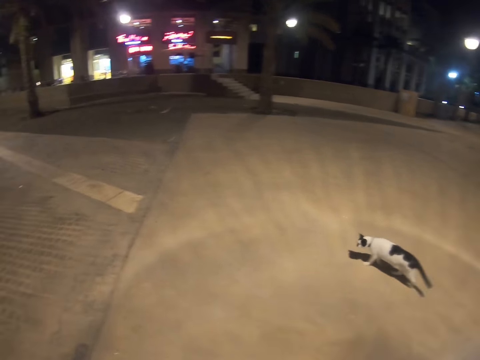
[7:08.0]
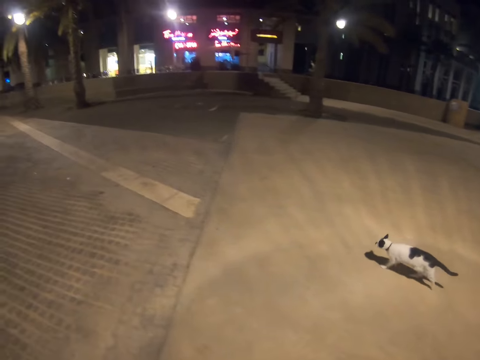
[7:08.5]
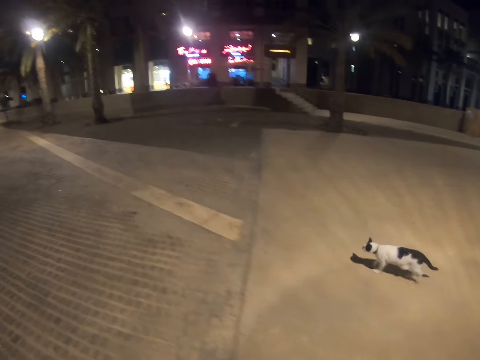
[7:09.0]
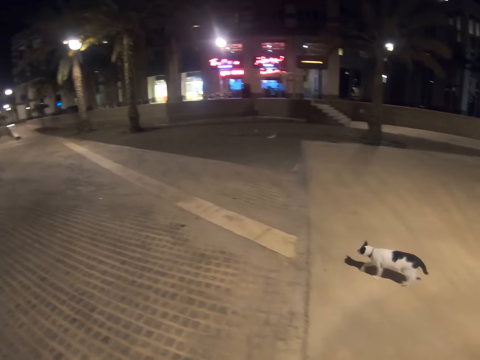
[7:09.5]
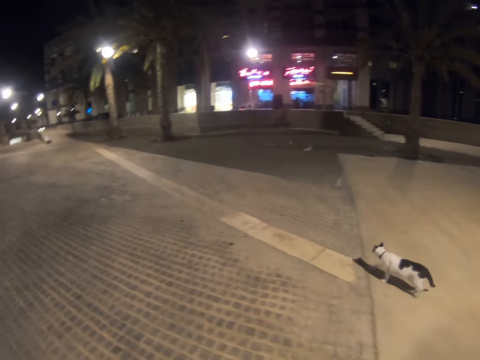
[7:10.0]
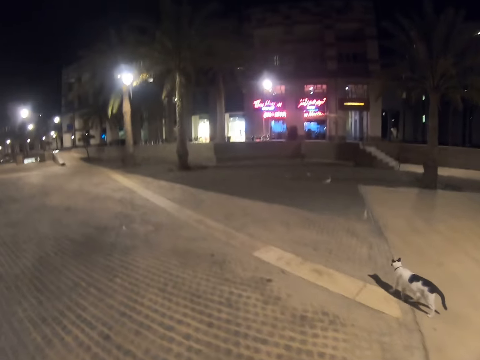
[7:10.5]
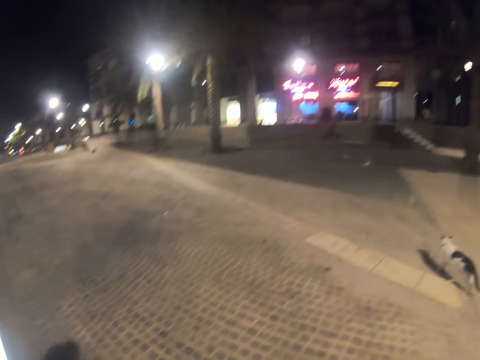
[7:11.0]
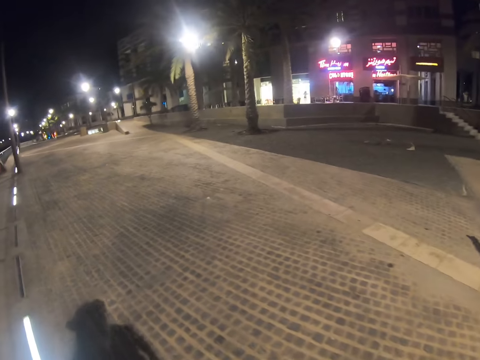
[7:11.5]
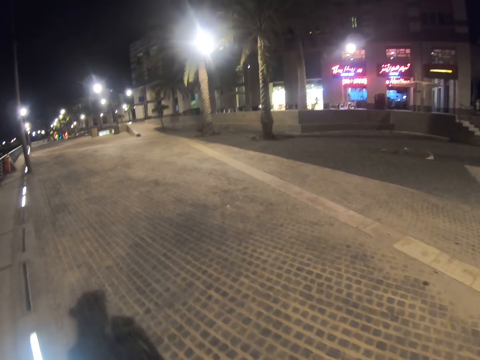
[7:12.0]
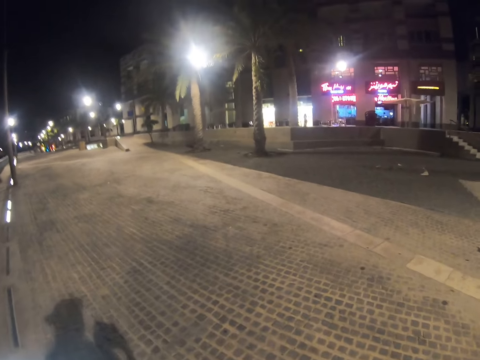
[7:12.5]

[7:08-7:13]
The camera wearer looks at the cat.

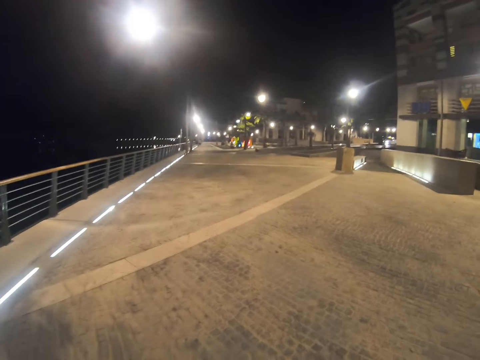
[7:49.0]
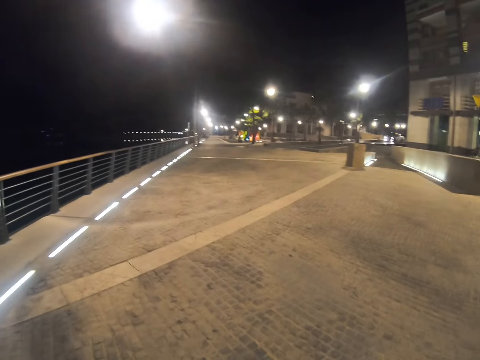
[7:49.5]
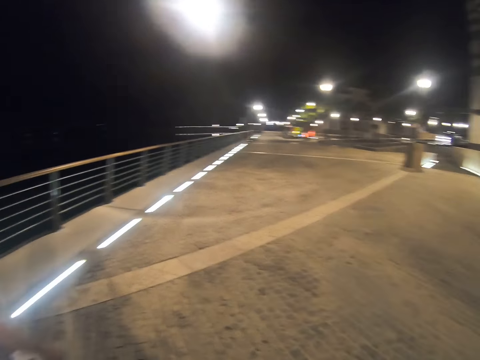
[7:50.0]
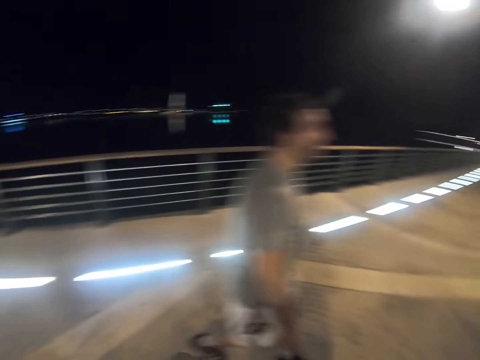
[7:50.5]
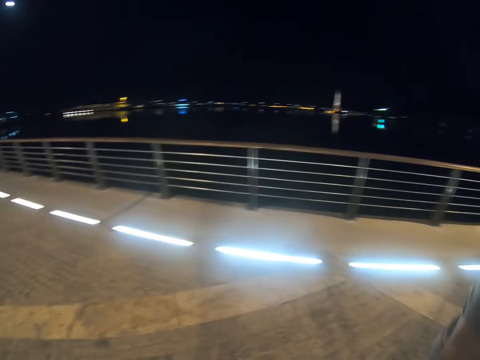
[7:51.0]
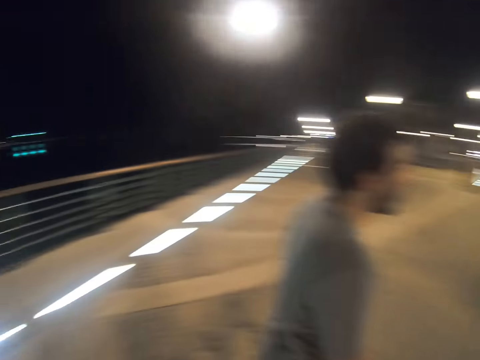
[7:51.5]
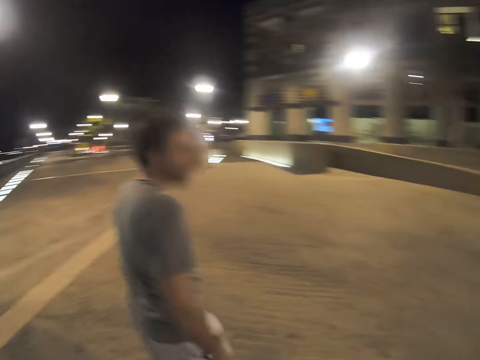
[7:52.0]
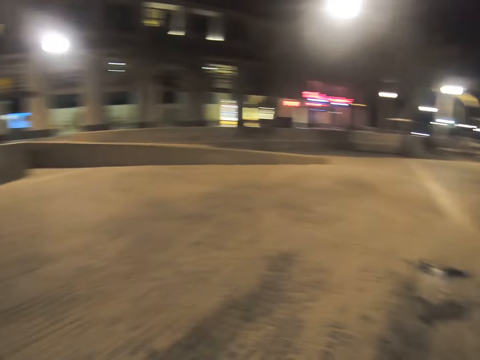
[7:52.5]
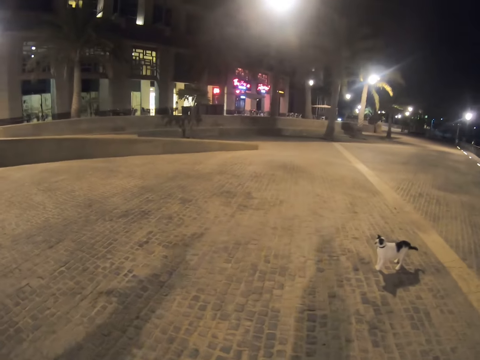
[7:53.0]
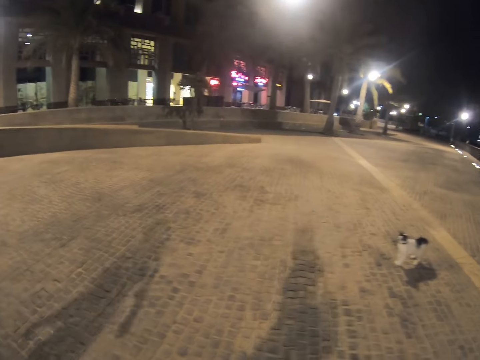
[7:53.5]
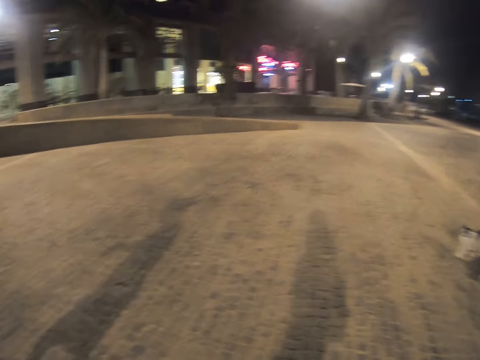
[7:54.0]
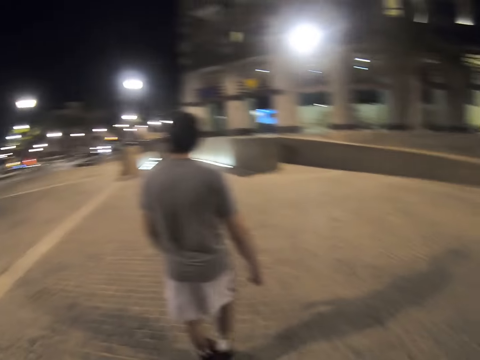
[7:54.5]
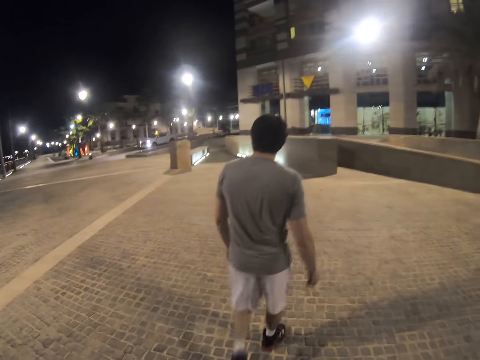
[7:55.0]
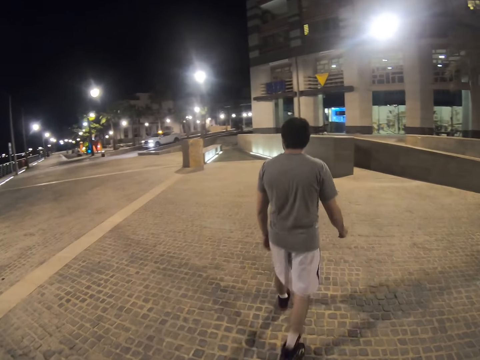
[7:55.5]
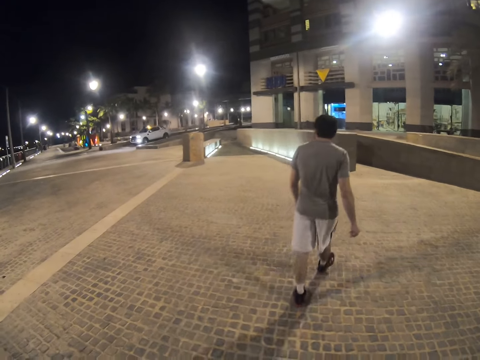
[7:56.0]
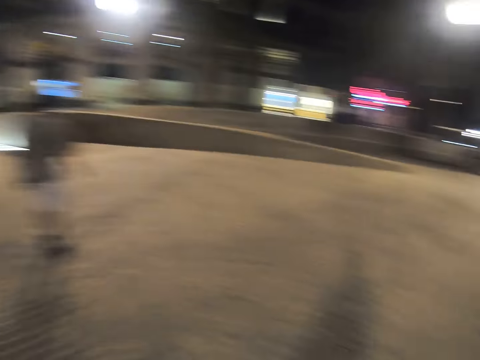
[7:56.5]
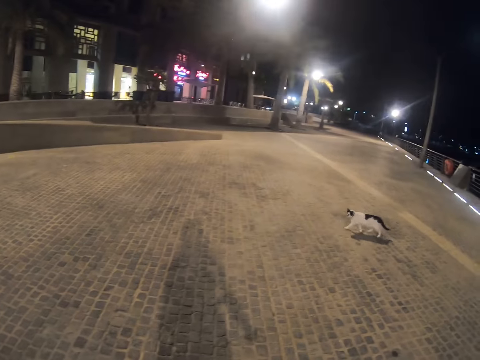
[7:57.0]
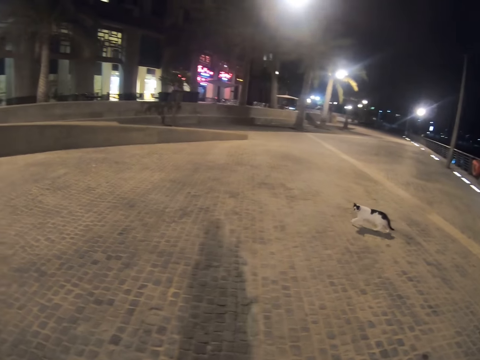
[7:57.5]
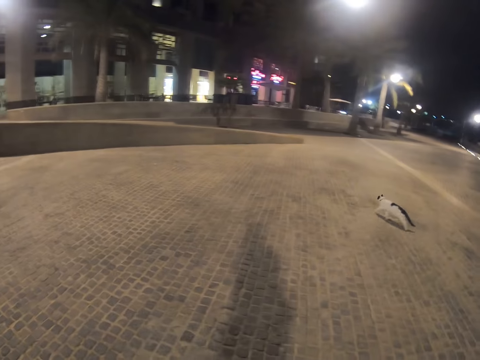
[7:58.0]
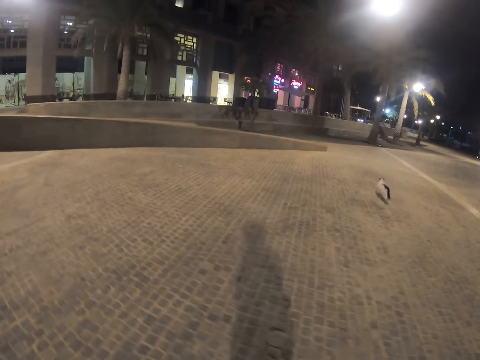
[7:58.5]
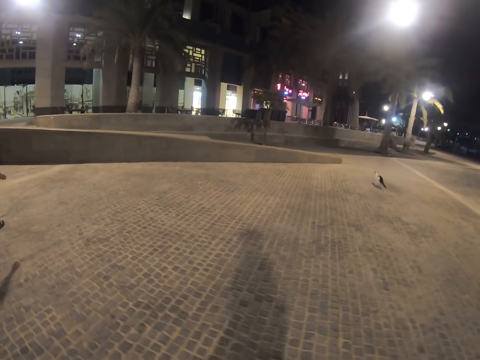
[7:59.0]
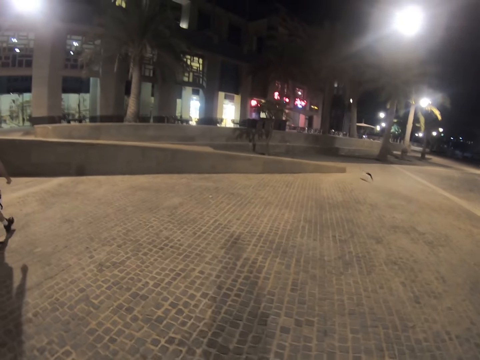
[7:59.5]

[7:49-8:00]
The camera wearer turns their head. They turn around. They walk with a man on a pathway. They look at the cat. They look at the front.

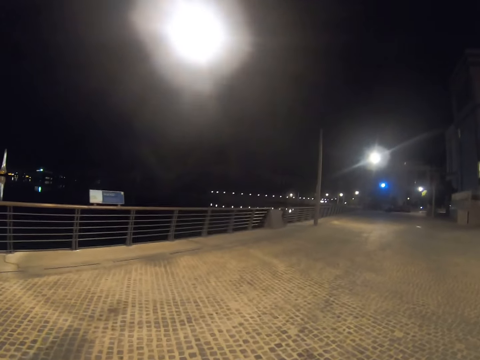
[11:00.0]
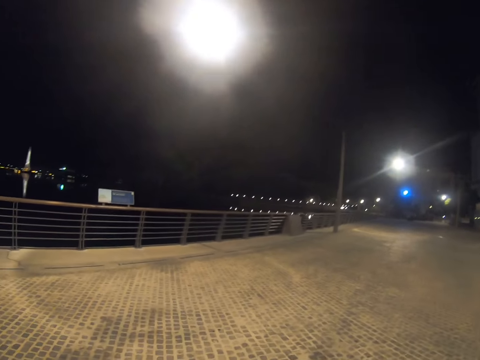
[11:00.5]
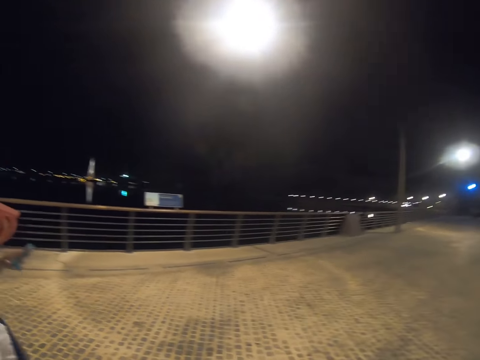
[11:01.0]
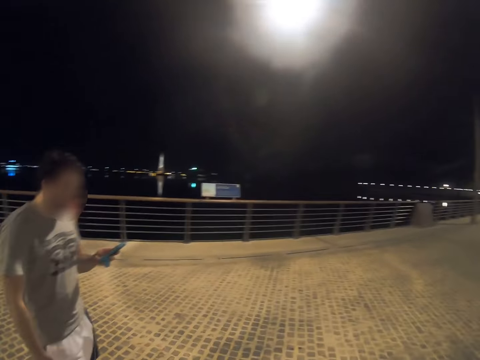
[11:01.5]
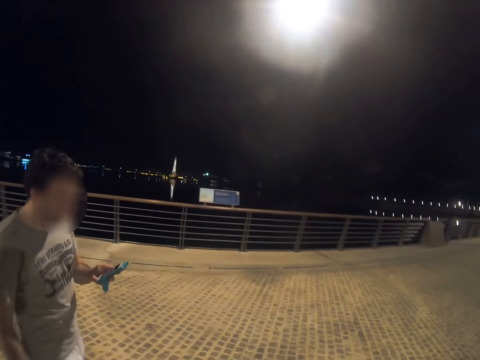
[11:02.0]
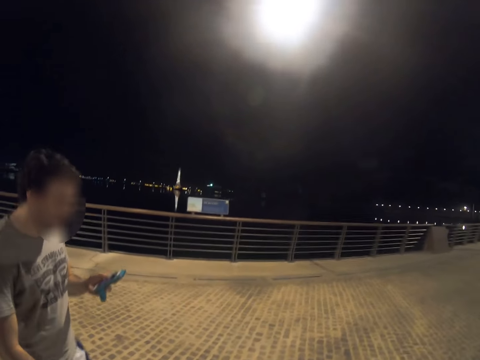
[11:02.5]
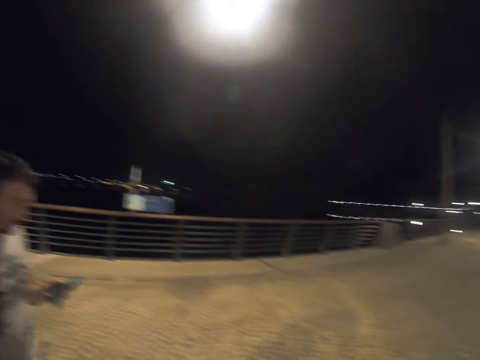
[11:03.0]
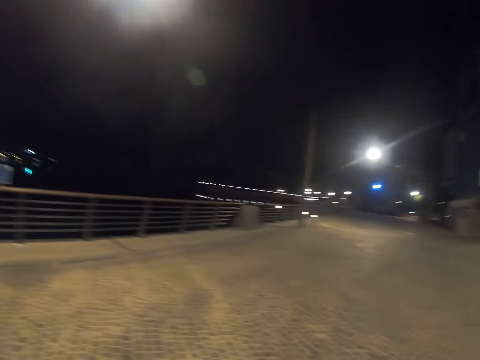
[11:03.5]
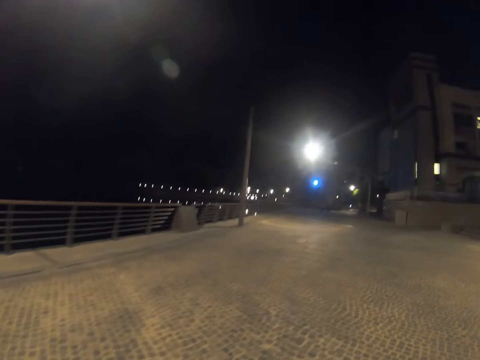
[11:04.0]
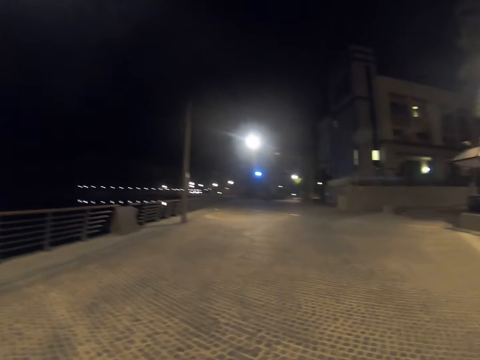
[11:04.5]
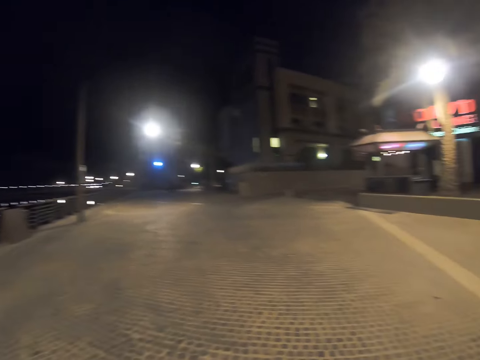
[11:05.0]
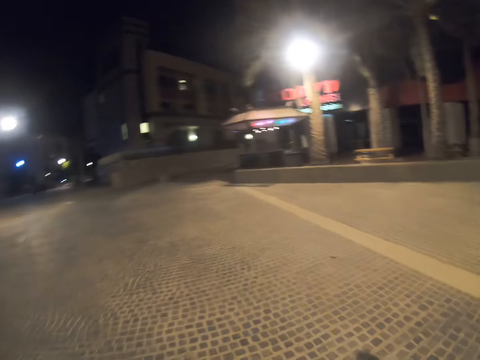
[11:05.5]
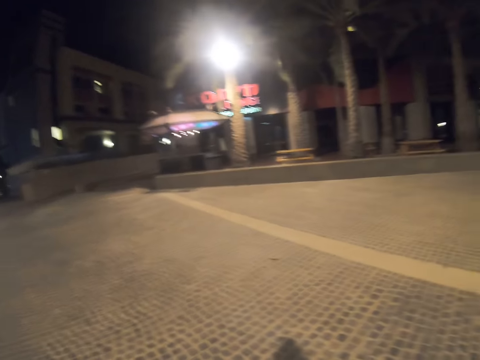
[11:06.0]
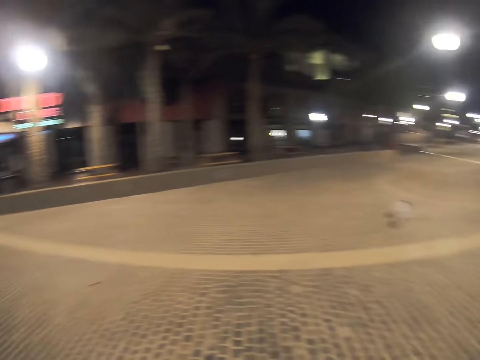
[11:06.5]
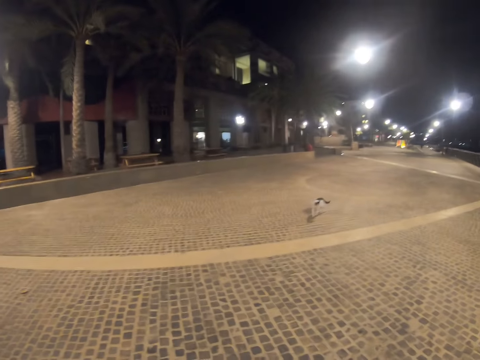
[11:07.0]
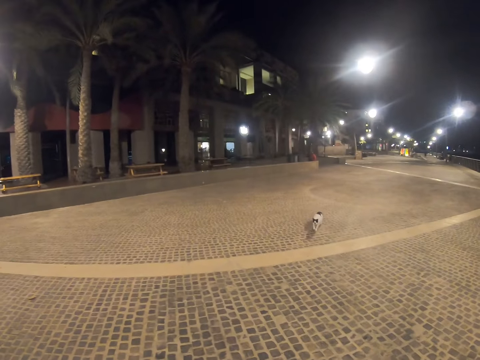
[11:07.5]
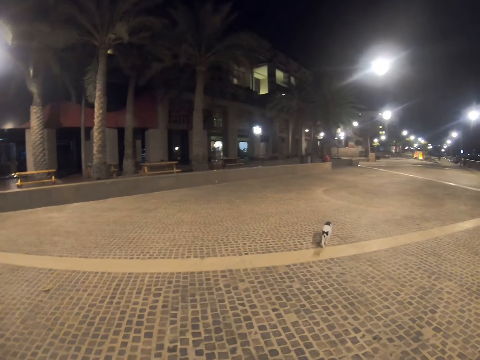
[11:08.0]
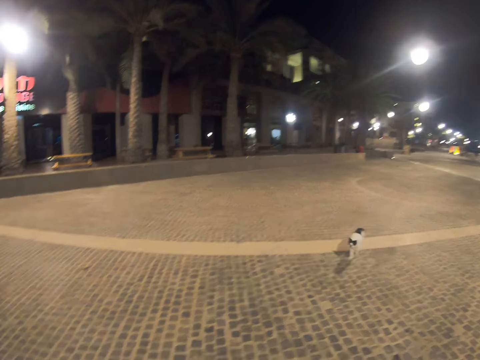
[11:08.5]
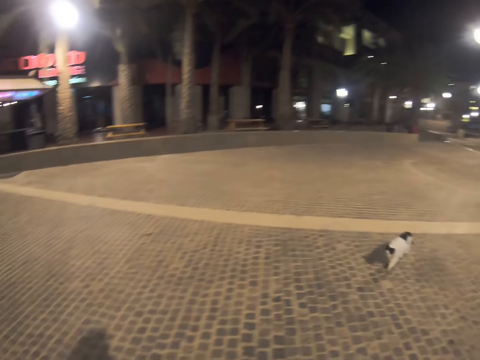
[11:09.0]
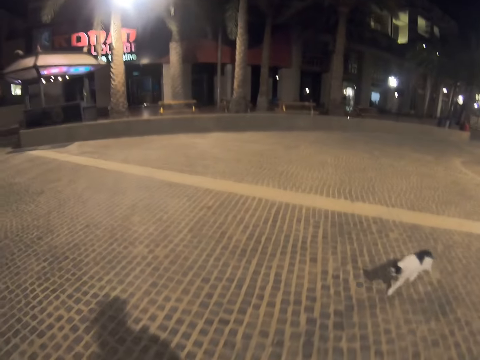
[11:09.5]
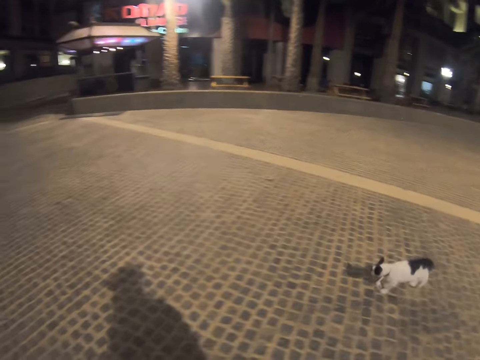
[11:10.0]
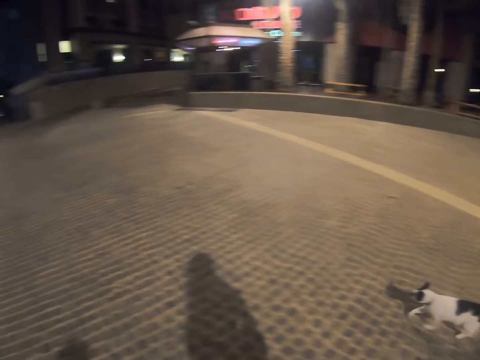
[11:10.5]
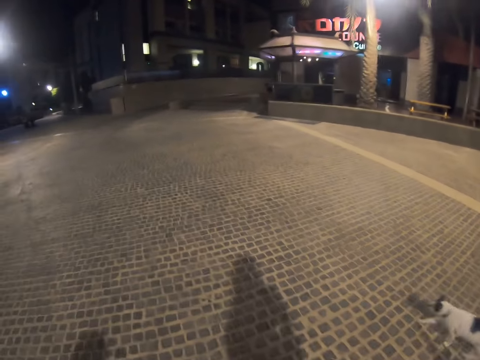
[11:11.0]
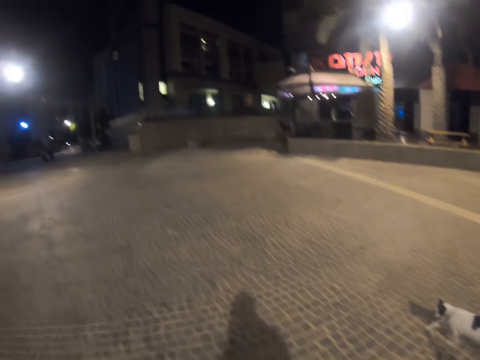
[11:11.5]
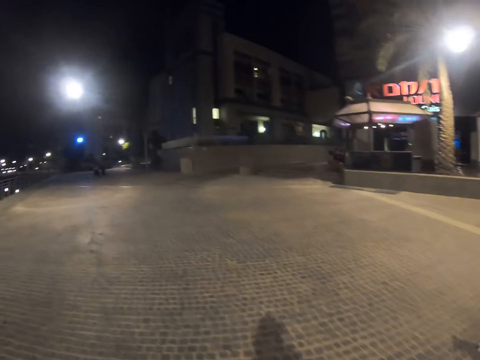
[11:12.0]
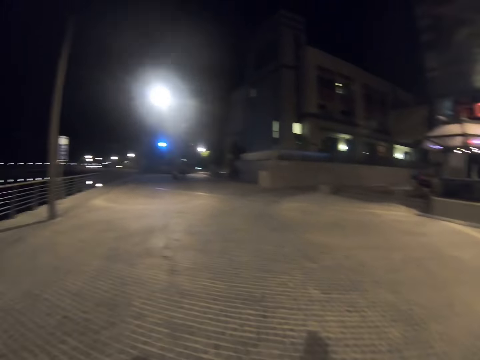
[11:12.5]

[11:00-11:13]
A man holds a cellphone. The camera wearer walks on a pathway with the man. They look at the man. They walk on the pathway with the man again. They wait for a cat. They look at the pet. They walk on the pathway with the man.
